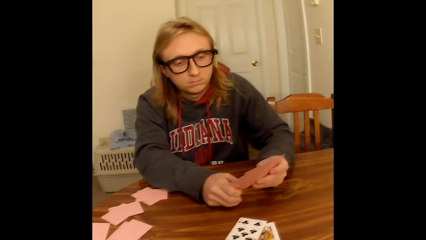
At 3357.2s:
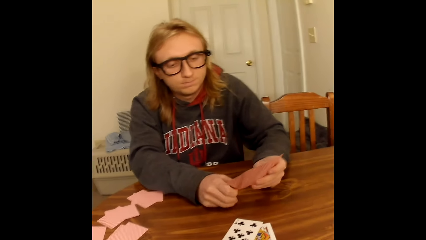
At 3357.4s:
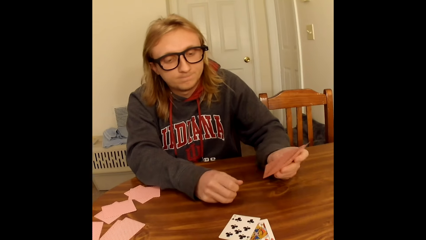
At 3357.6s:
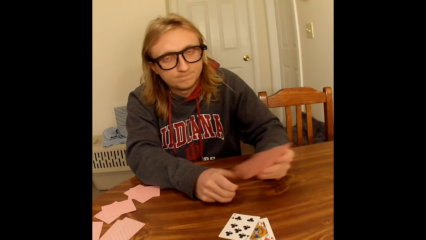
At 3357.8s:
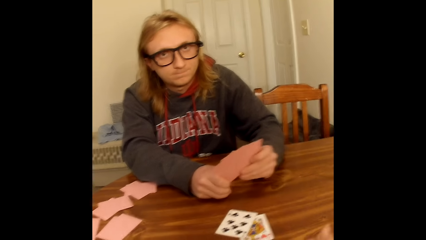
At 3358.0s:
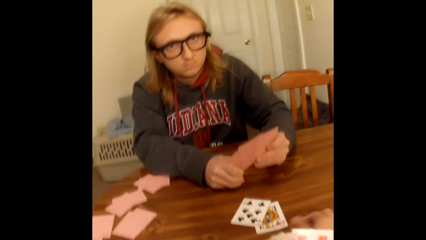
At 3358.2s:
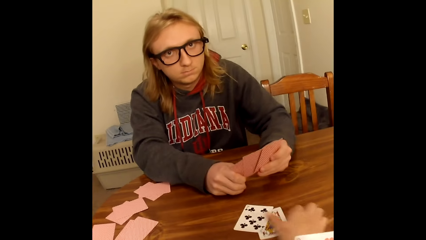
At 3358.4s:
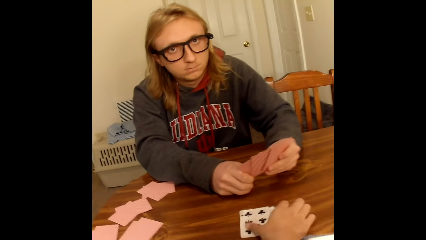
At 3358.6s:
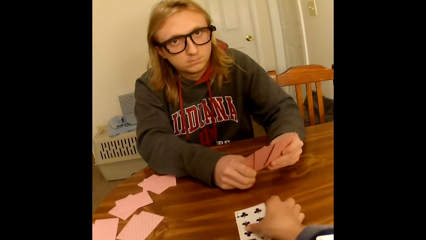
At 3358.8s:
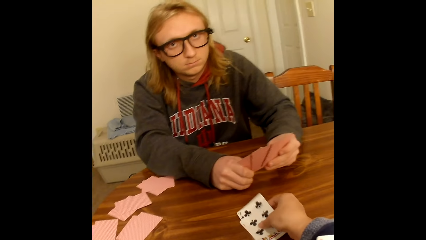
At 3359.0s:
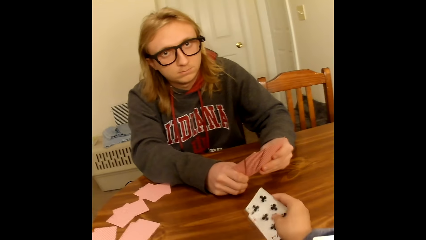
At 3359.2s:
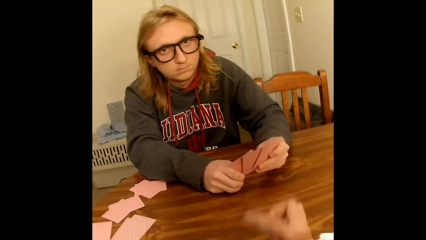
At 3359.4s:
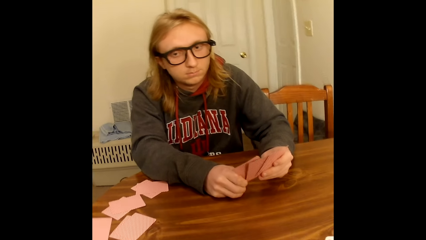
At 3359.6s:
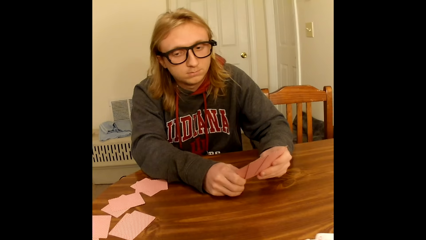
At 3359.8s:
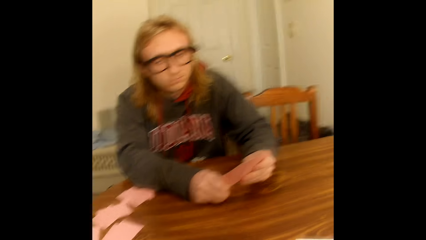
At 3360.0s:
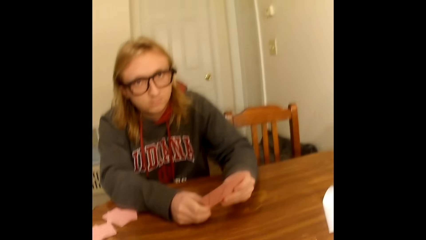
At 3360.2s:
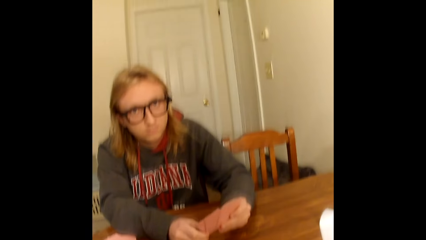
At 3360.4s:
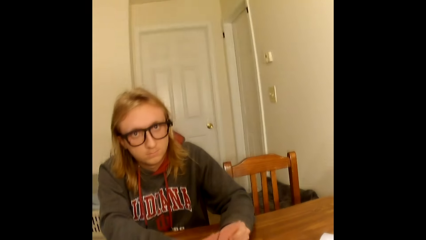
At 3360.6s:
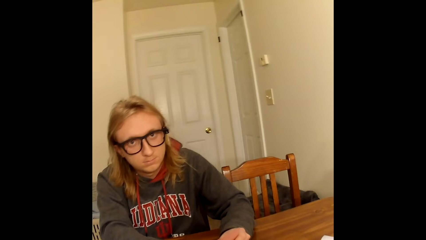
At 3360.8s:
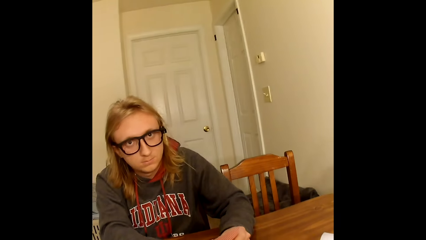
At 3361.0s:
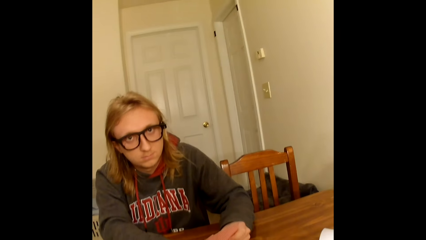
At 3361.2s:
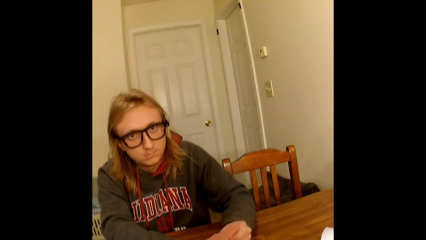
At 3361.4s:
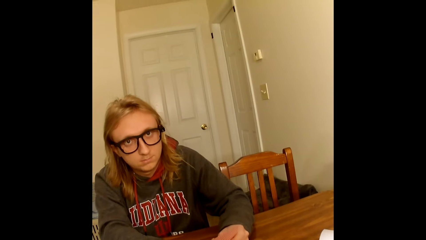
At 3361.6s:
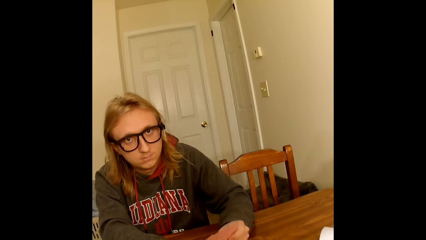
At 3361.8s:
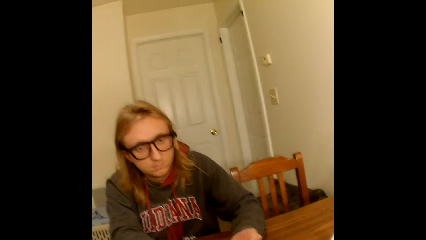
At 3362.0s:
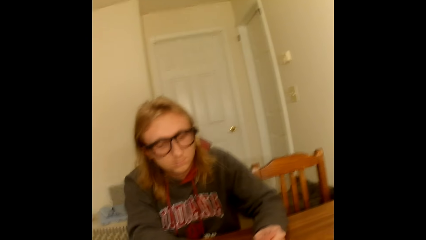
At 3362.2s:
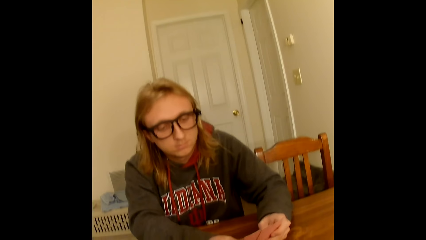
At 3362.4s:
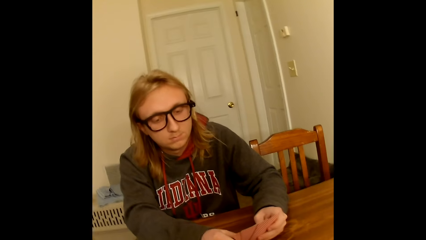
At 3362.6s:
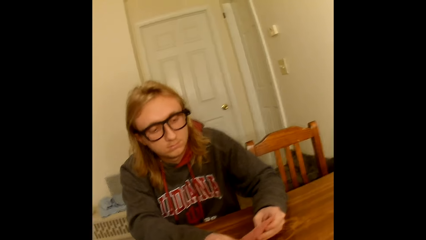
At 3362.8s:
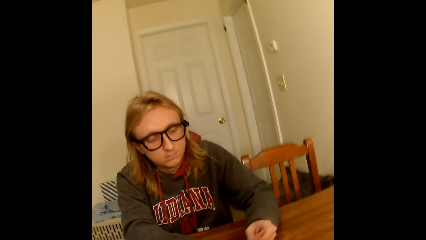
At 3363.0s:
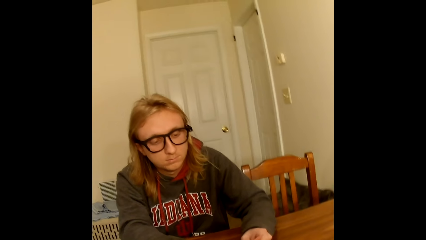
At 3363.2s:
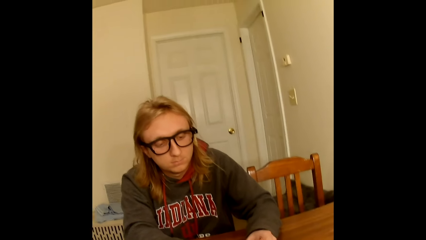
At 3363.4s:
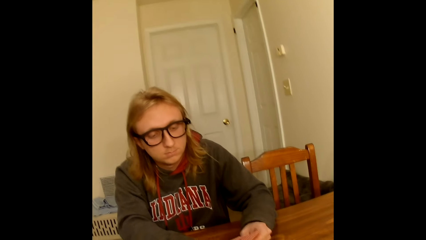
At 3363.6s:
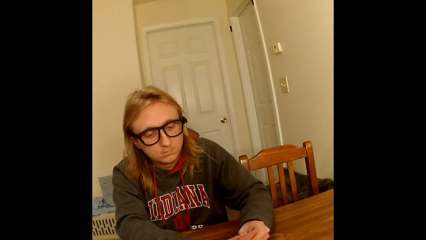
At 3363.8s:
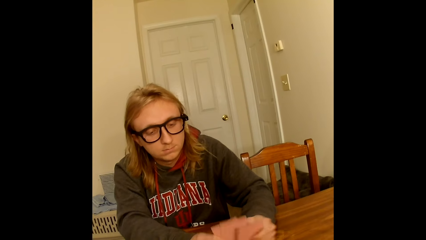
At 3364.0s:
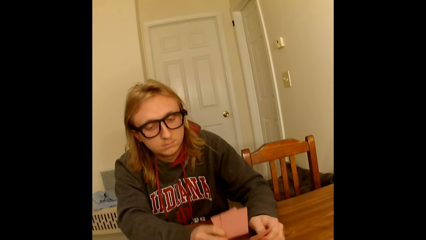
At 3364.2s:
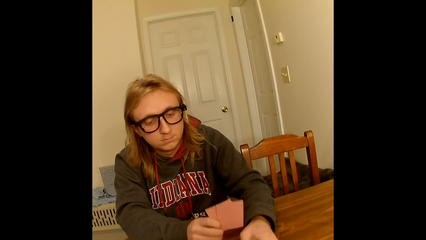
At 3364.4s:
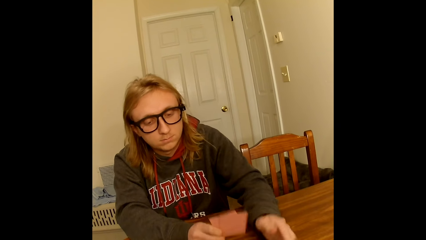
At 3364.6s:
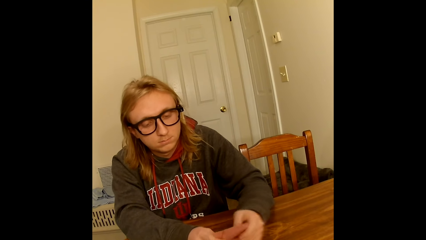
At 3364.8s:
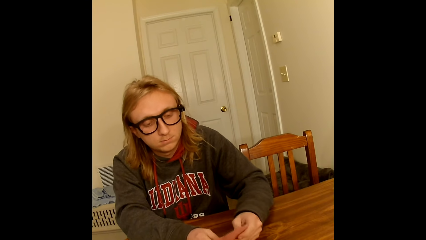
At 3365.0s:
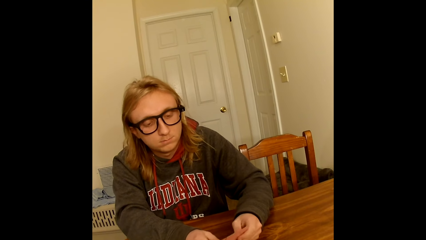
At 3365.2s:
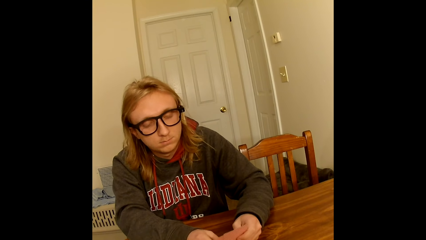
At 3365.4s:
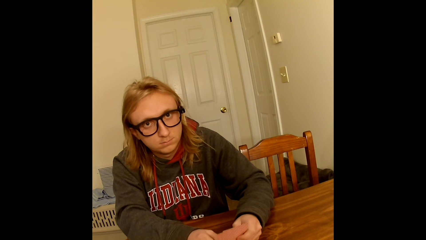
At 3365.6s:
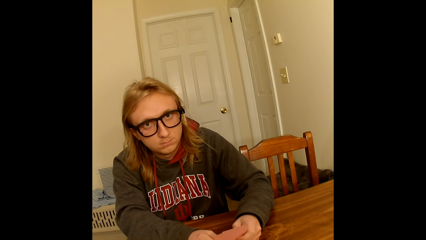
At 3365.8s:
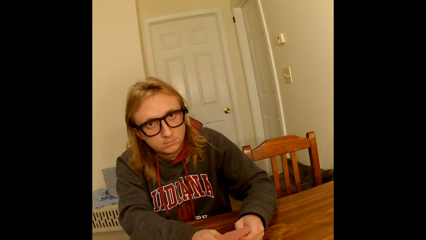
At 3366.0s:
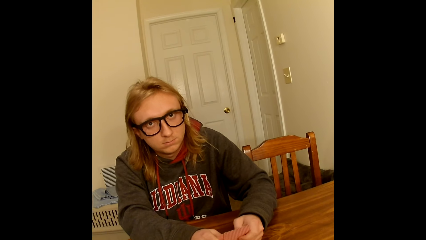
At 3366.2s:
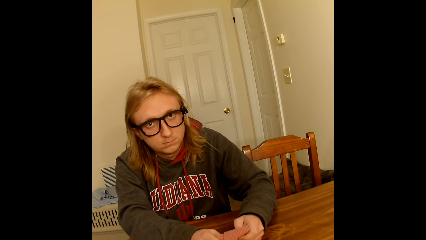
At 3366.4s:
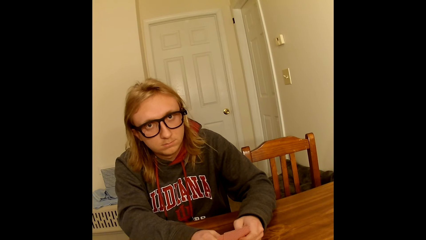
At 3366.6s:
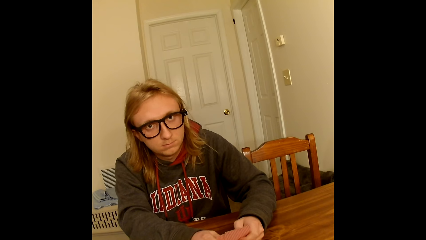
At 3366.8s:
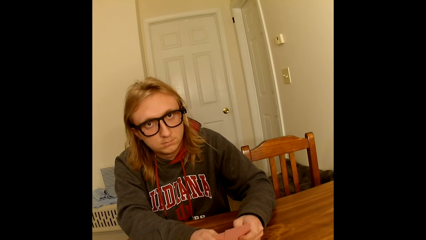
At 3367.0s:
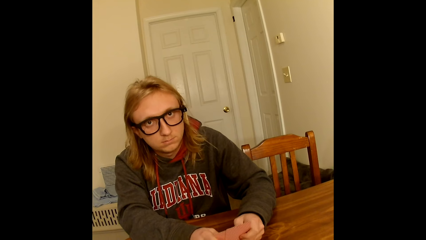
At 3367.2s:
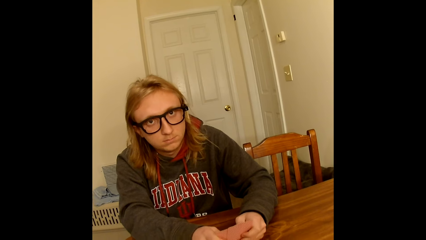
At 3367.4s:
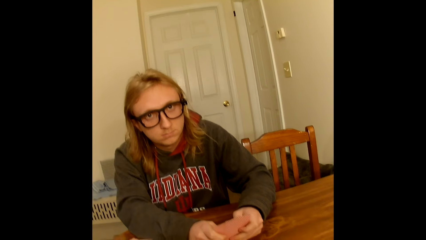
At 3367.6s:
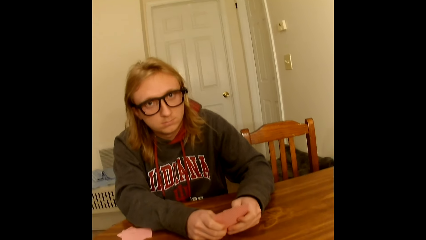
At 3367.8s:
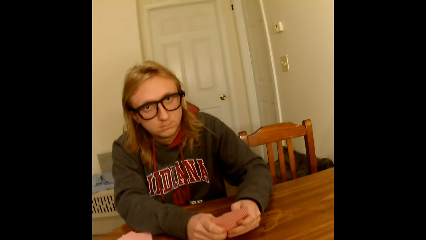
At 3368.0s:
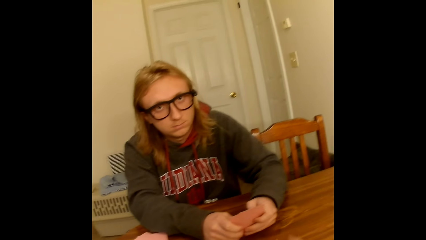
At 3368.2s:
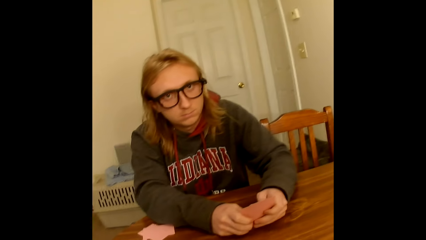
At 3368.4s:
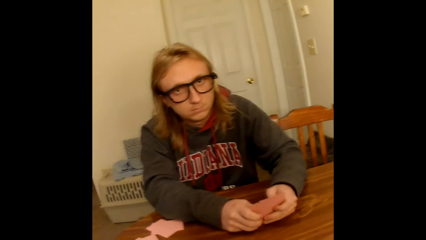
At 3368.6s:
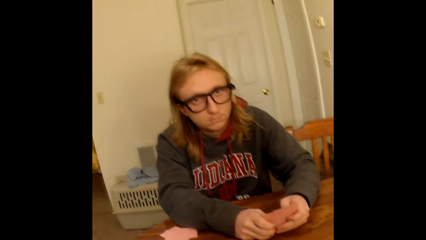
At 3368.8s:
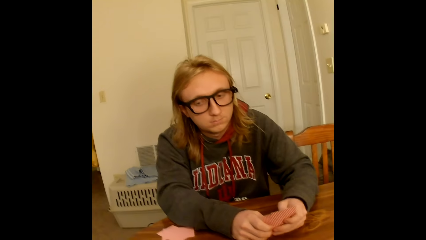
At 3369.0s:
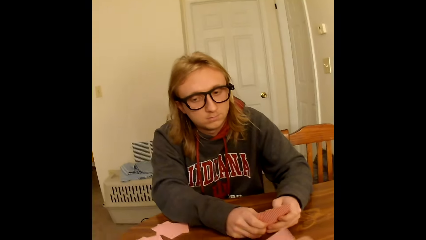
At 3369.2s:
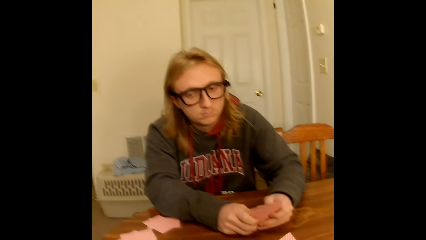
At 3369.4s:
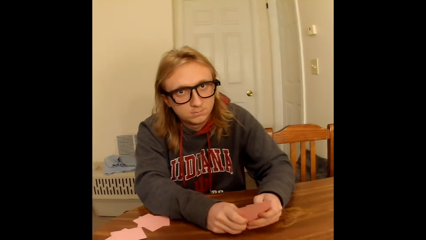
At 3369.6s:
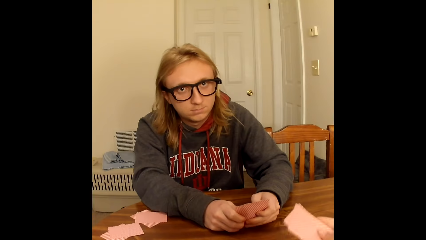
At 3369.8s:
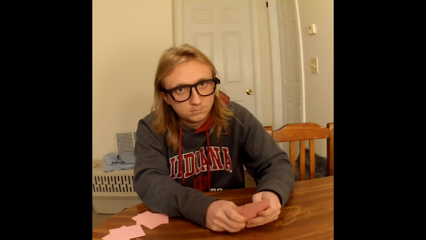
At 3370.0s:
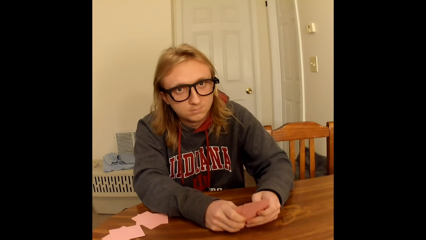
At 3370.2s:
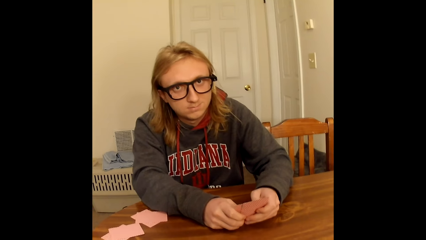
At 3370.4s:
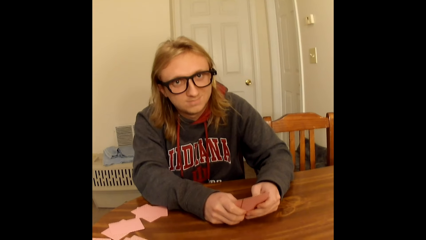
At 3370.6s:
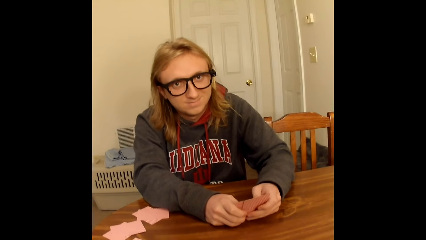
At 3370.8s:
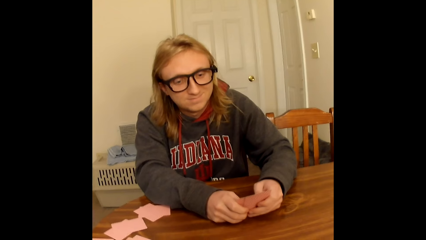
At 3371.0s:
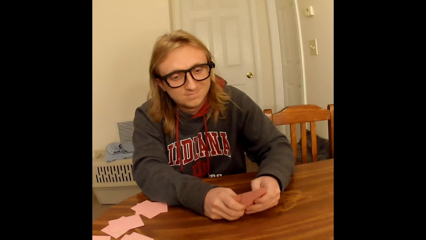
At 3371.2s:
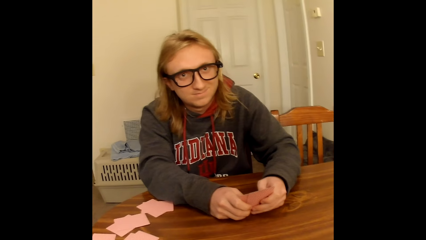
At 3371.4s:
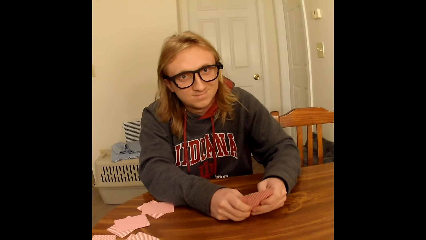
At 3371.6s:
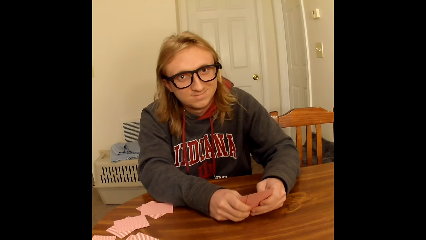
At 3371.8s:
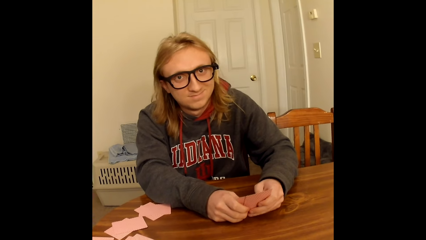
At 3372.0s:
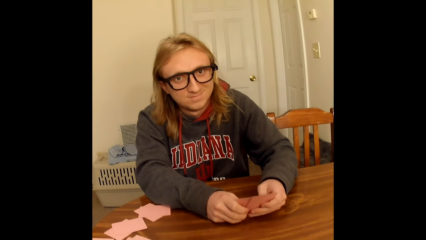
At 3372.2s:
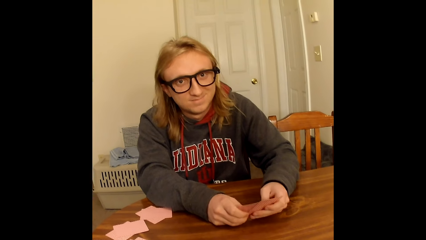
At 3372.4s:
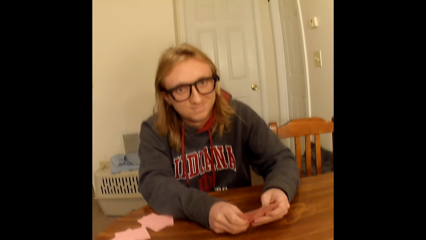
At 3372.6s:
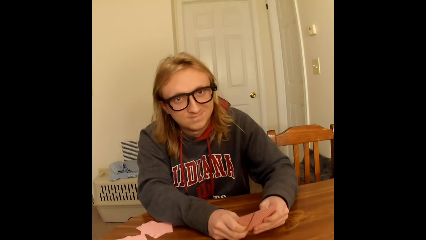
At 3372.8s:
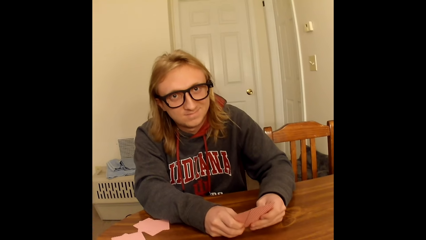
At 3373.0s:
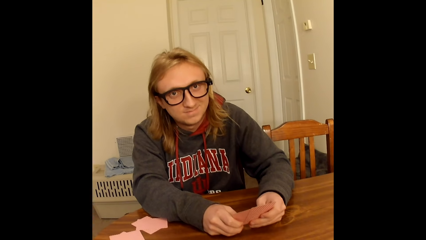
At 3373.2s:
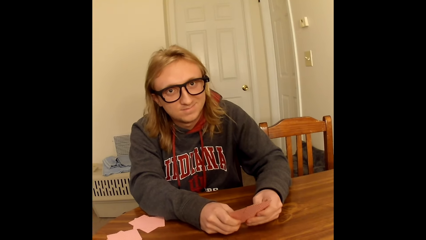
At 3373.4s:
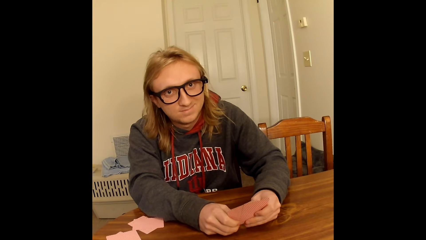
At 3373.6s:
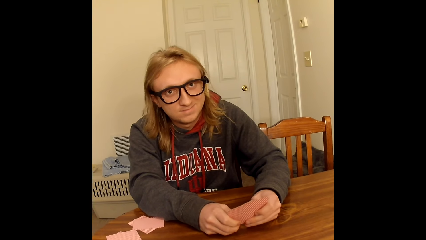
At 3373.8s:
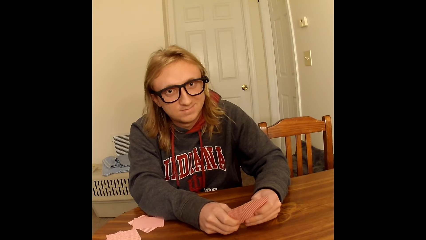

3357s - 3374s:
The man holds the playing cards face up to him with his left hand on the table and holds the playing cards face up to him with both hands on the table. The camera wearer flips two face up playing cards down on the table with her right hand. She picks a card from the table with the right hand and places the card on the table with the right hand. The man holds the card with both hands, places a playing card face up on the table with his left hand, and holds the playing cards face up to him with both hands on the table. The camera wearer flips some face up playing cards down on the table with her right hand. She moves her hands on the table and places cards on the table with the right hand. The man holds the card with both hands.
